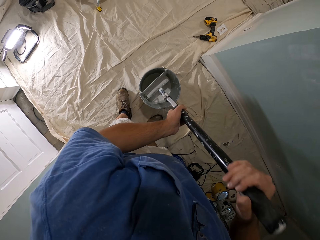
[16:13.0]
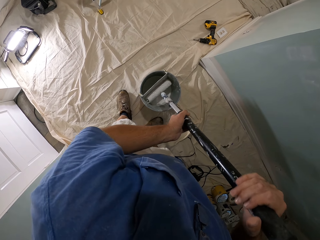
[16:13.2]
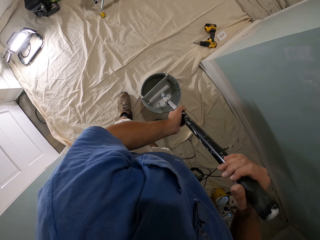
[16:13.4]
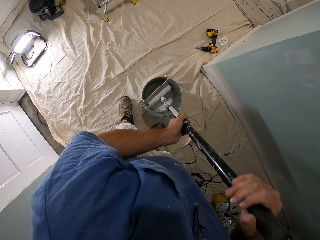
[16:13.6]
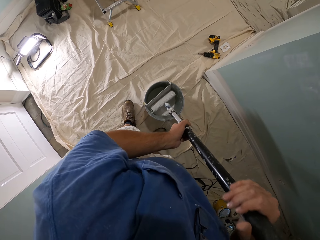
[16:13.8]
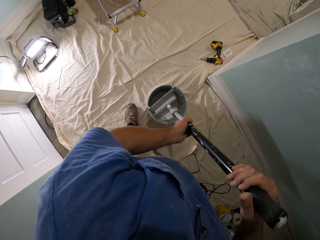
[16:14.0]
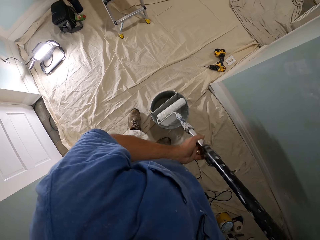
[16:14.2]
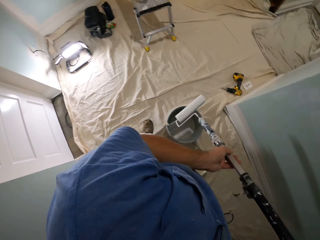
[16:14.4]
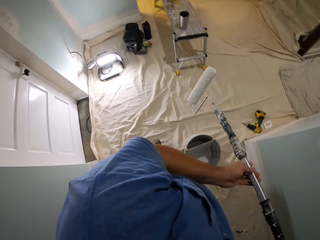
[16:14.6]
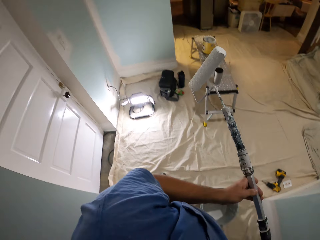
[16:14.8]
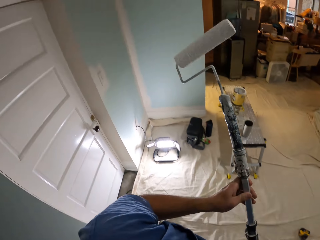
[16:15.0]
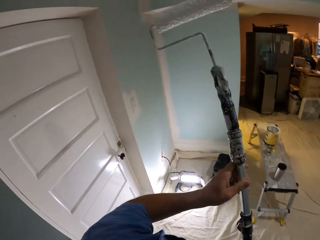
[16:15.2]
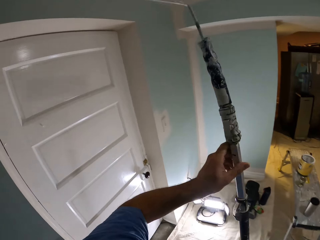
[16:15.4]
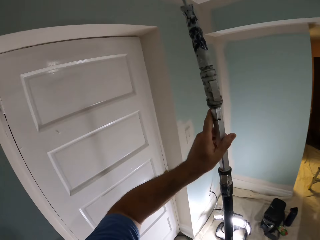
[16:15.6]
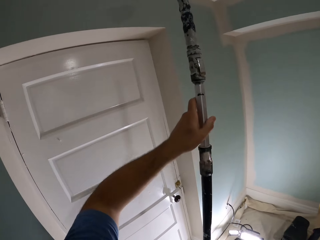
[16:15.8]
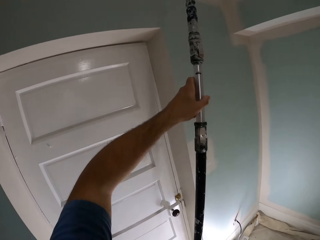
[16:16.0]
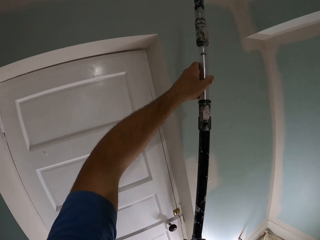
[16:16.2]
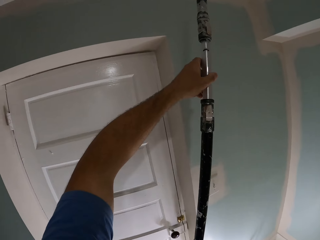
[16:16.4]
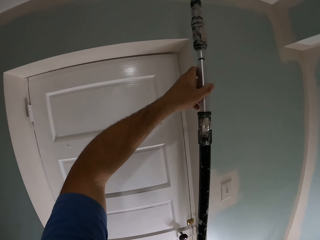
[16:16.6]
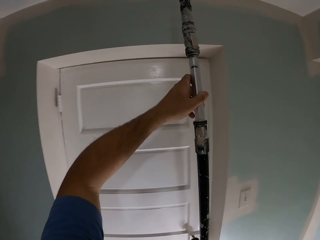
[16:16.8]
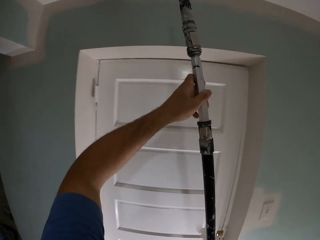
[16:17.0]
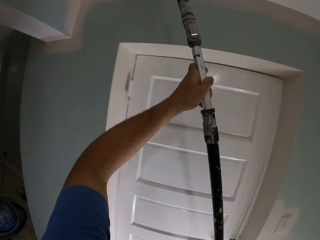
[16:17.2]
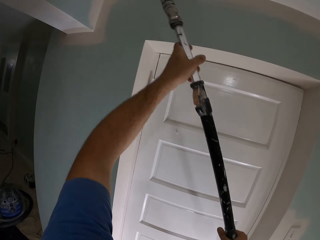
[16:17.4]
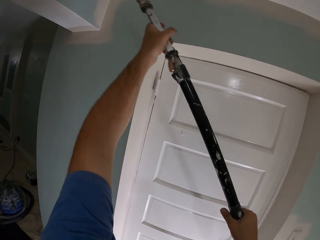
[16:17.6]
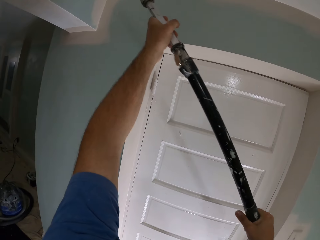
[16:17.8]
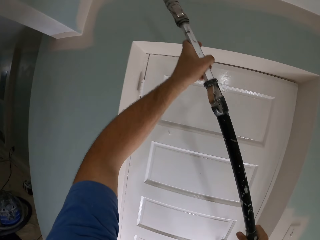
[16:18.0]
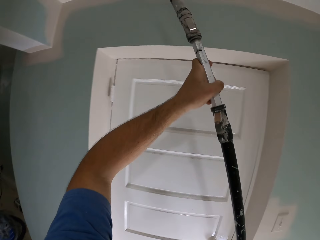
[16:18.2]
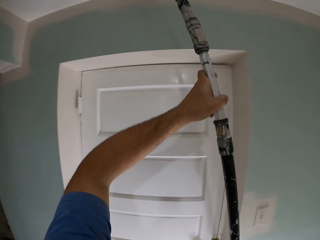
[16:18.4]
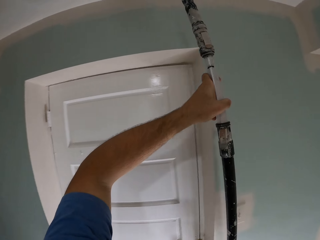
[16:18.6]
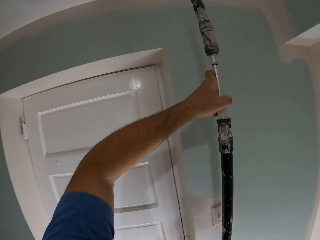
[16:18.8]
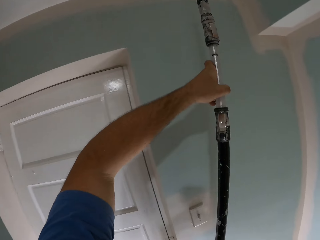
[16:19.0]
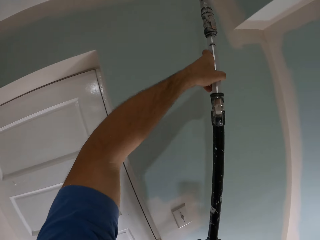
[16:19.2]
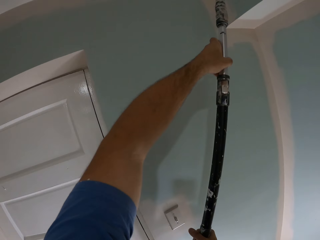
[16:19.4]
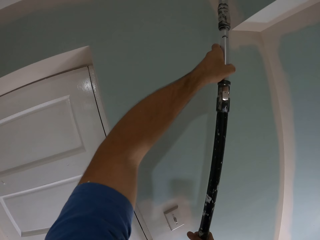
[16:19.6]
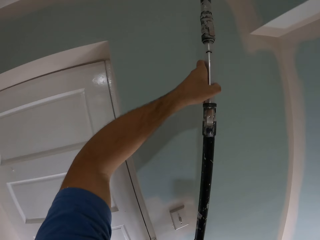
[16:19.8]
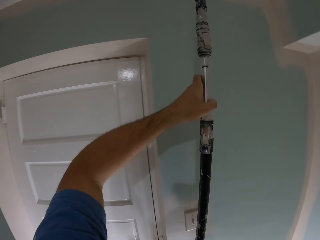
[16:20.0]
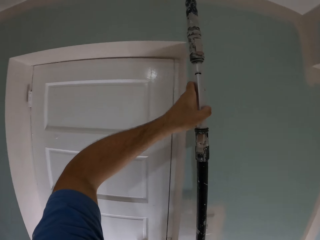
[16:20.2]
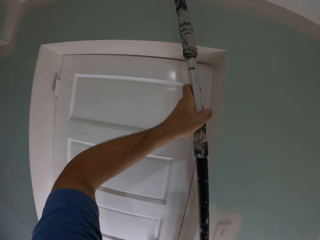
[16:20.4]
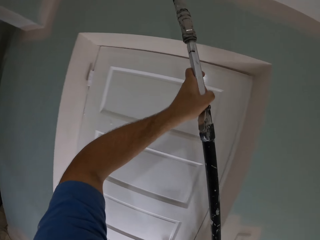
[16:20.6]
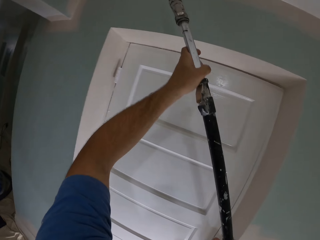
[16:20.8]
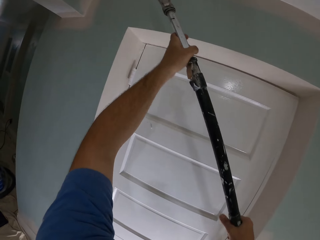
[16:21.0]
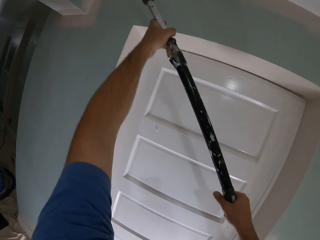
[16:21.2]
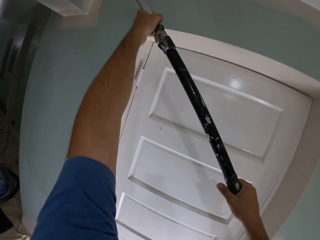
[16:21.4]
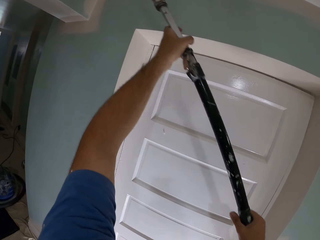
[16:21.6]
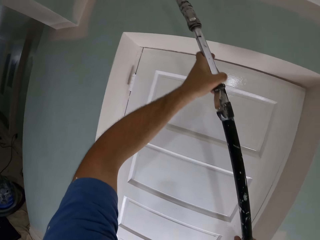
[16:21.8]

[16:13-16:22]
The camera wearer lifts a paint roller to a ceiling of a room. They paint the ceiling of the room in a right-left direction continuously with the long paint roller.

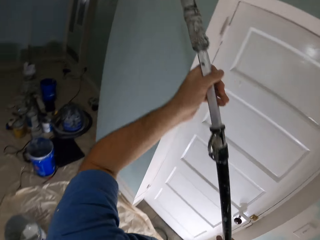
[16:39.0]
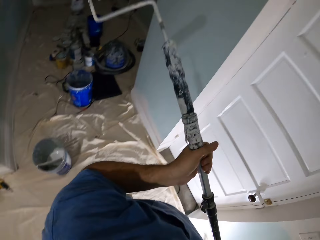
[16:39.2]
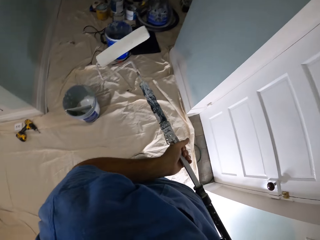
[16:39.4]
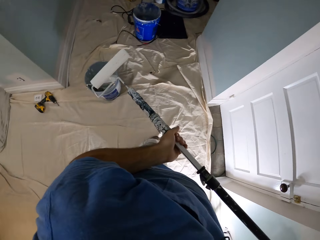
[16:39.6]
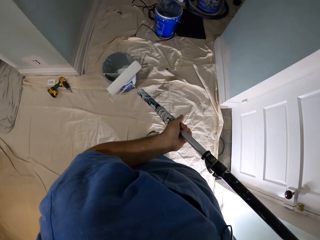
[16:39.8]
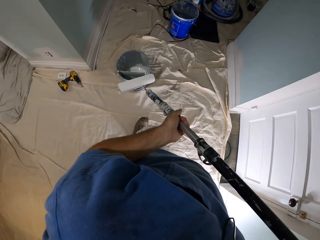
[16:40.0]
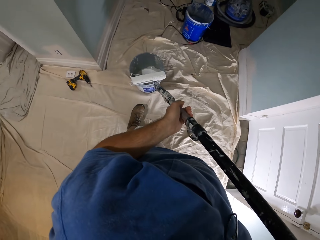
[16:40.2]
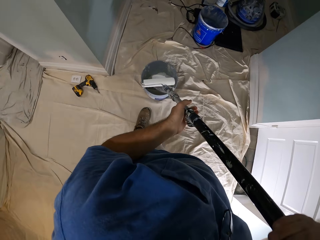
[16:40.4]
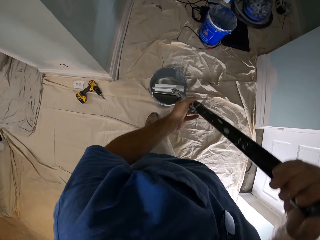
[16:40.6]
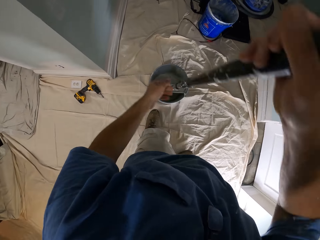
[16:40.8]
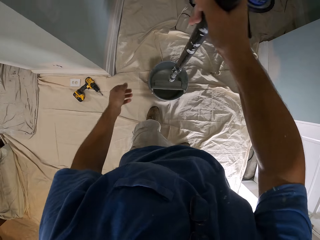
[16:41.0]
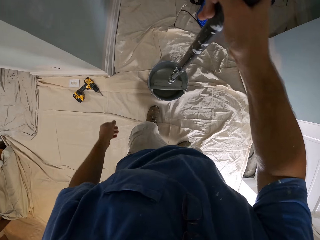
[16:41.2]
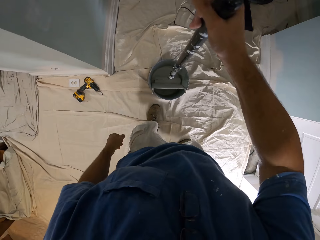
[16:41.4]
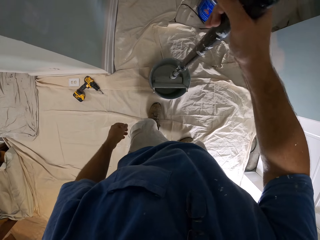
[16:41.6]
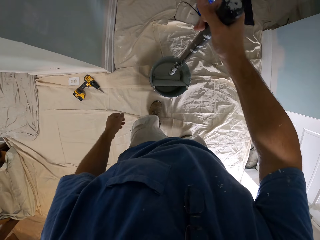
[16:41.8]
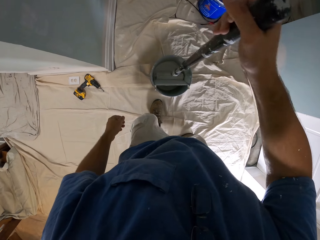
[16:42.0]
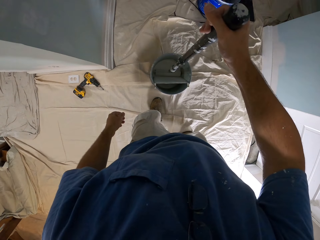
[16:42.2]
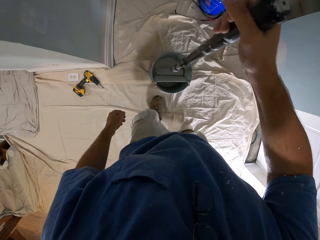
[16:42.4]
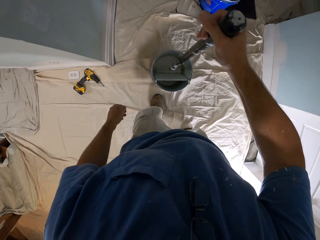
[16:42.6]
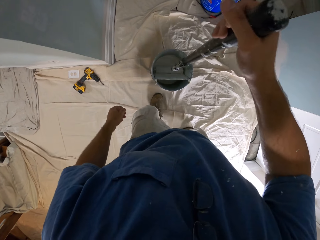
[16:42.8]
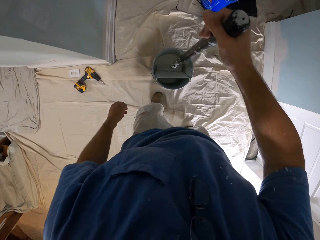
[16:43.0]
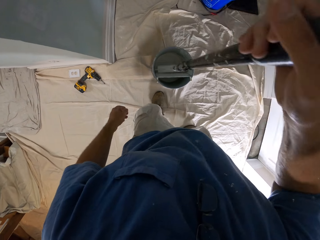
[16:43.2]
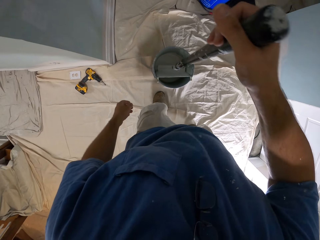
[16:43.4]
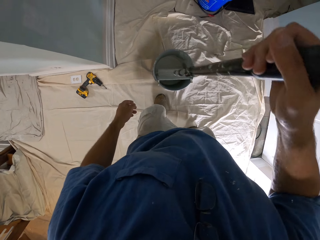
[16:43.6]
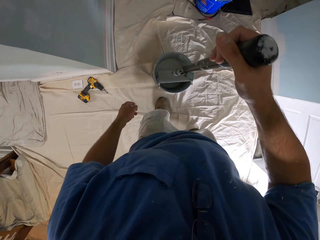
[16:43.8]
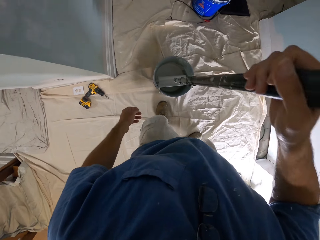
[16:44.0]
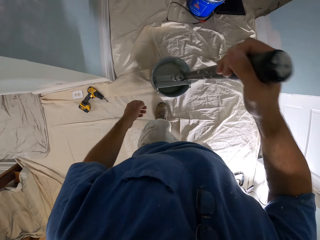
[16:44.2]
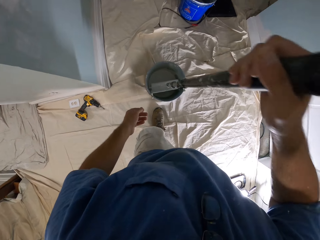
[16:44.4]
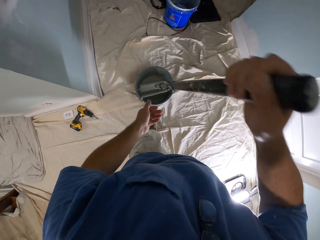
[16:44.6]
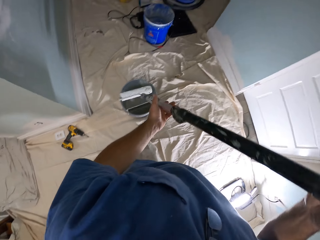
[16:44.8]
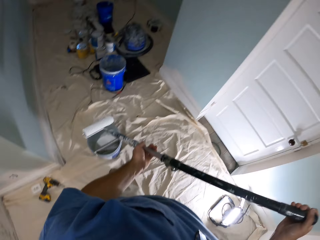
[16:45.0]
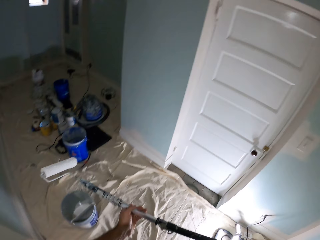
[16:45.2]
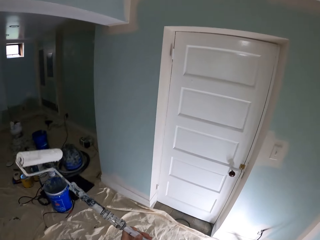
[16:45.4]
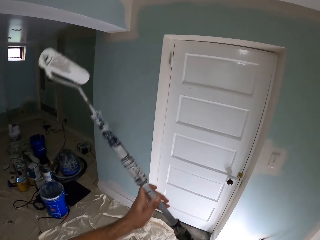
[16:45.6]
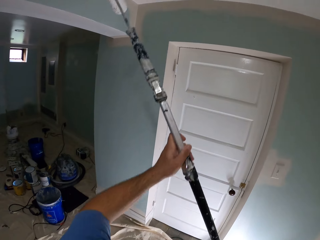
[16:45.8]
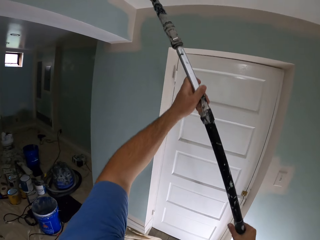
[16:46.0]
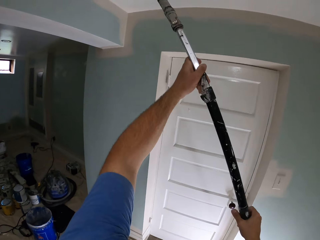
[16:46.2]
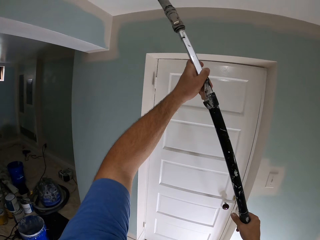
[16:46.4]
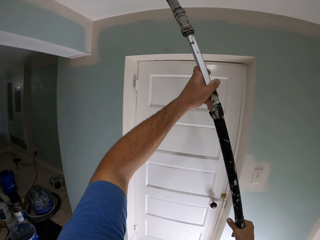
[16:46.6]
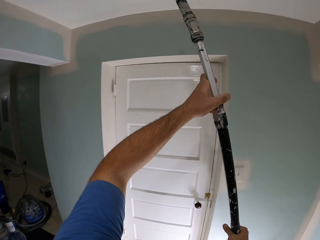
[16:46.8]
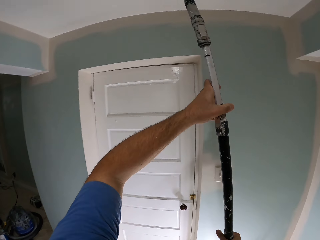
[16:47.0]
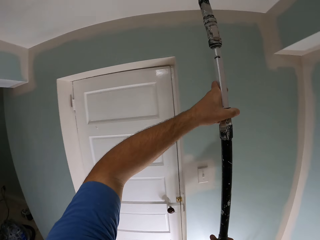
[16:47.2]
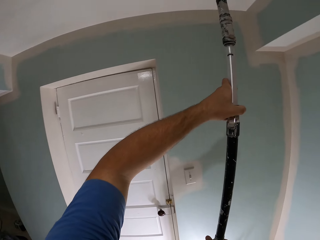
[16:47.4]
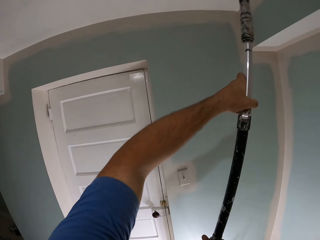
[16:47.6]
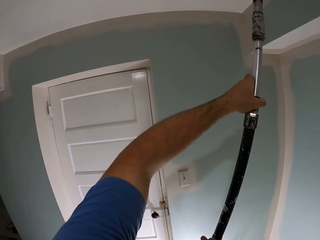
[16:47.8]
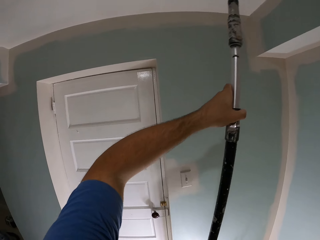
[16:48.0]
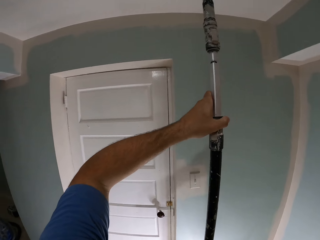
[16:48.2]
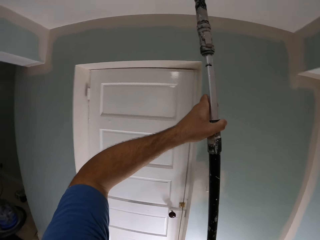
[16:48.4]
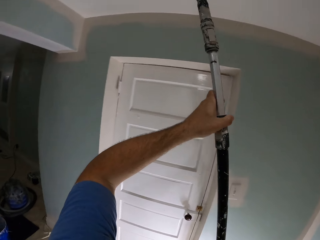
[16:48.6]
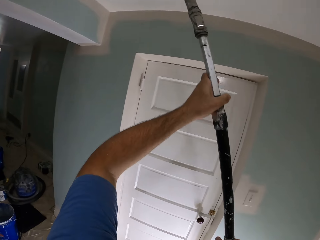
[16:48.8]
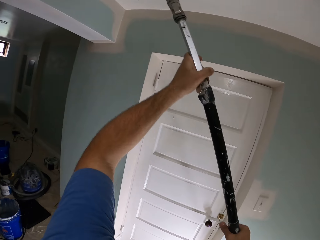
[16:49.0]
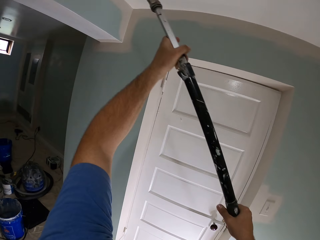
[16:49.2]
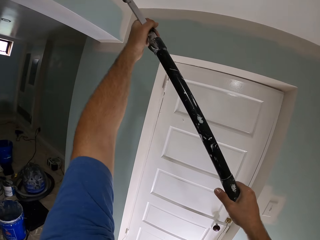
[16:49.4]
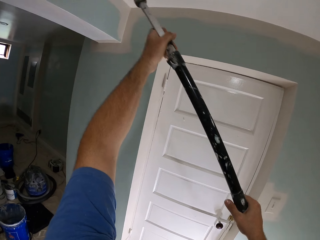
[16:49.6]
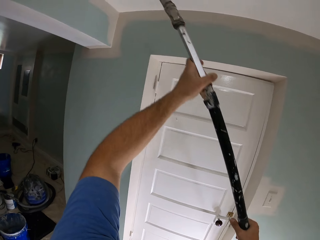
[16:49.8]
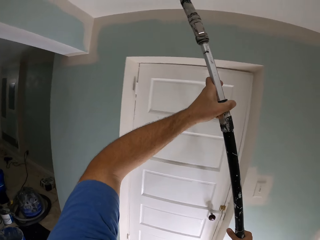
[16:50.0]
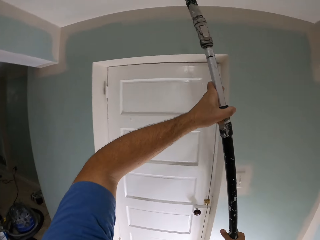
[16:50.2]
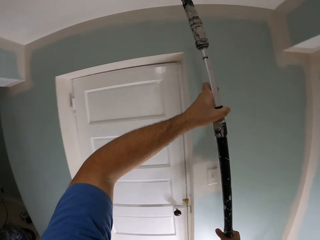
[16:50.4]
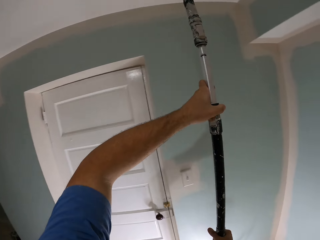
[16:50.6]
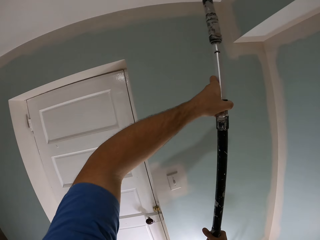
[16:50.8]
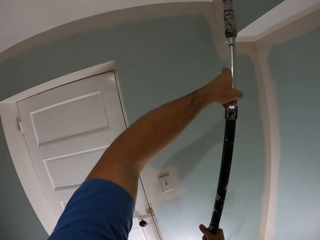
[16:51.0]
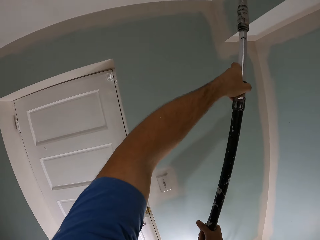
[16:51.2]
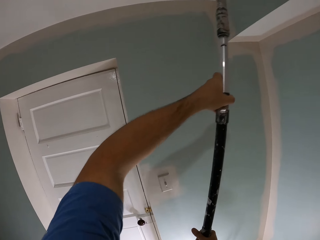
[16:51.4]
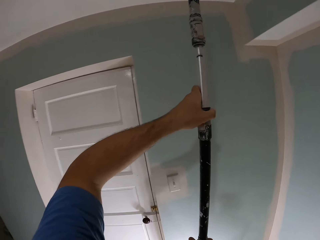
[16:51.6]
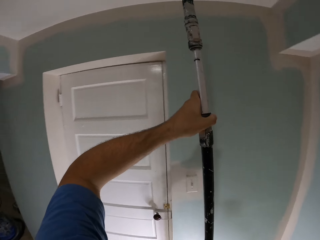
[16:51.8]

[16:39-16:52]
The camera wearer dips the long paint roller into the paint bucket with his right hand. He raises the long paint roller up to a ceiling of a room with both hands. He paints the ceiling of another part of the house with the long paint roller.
